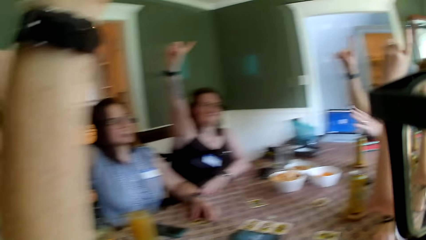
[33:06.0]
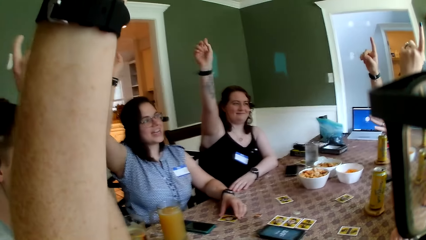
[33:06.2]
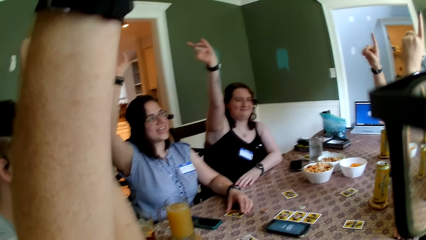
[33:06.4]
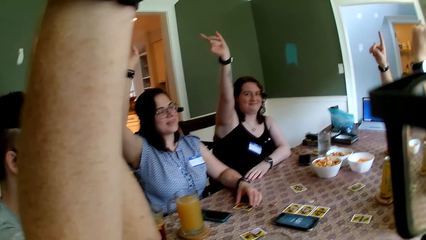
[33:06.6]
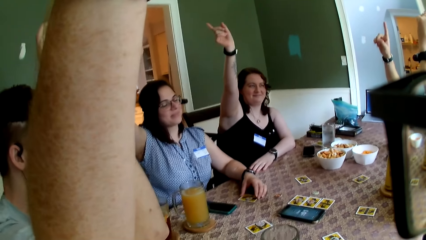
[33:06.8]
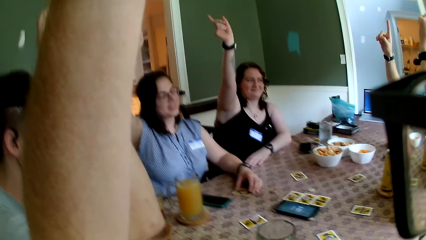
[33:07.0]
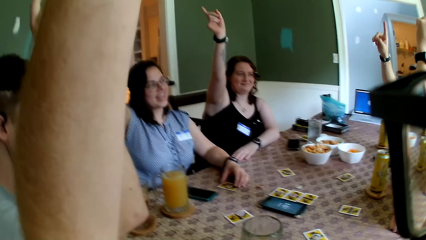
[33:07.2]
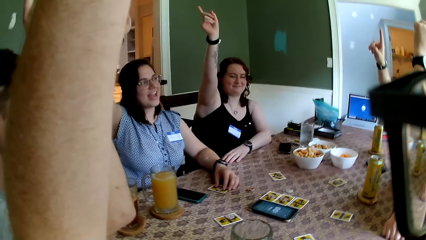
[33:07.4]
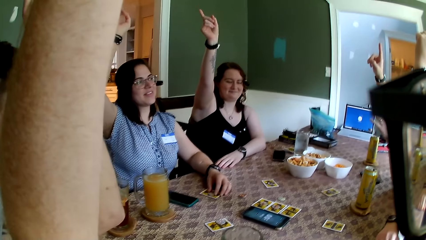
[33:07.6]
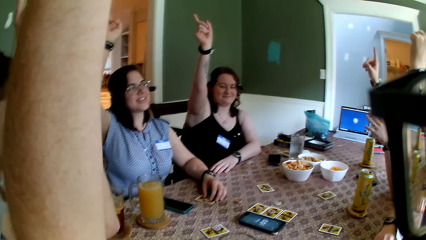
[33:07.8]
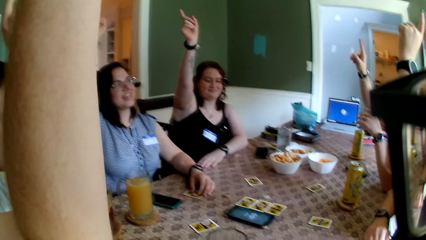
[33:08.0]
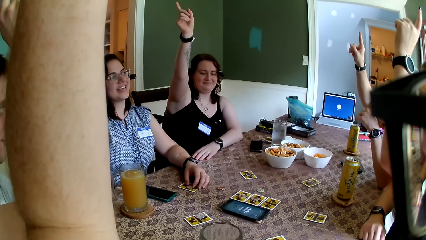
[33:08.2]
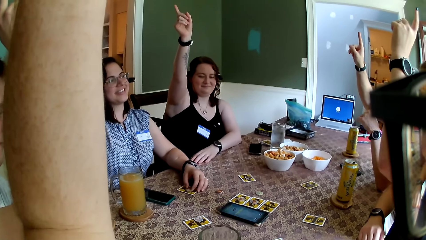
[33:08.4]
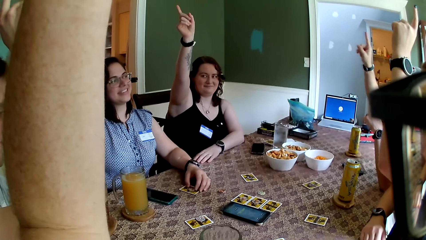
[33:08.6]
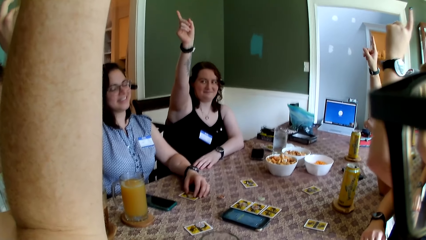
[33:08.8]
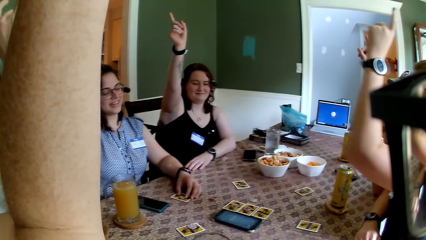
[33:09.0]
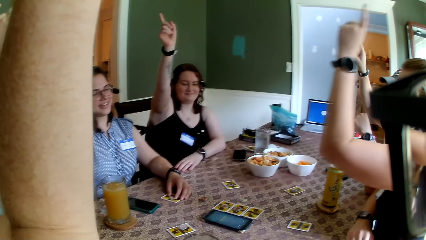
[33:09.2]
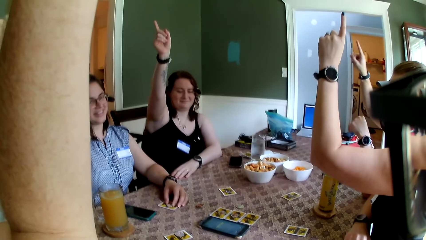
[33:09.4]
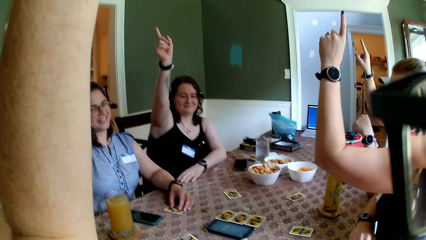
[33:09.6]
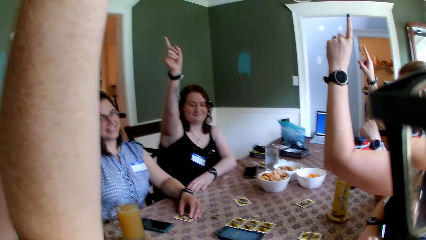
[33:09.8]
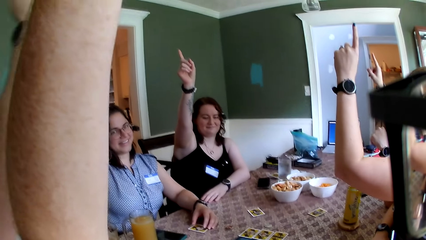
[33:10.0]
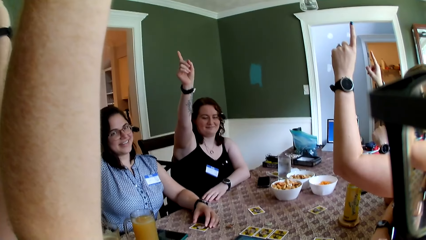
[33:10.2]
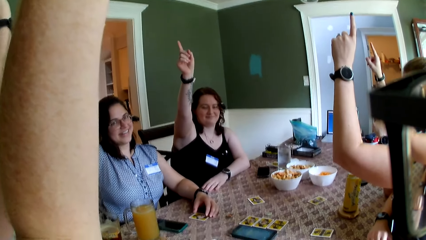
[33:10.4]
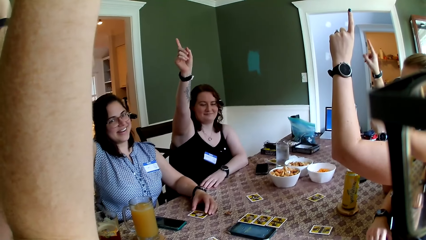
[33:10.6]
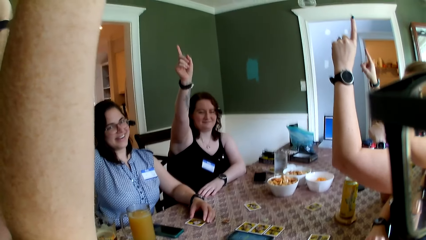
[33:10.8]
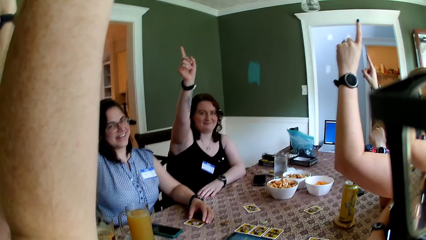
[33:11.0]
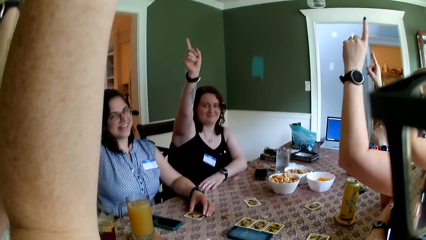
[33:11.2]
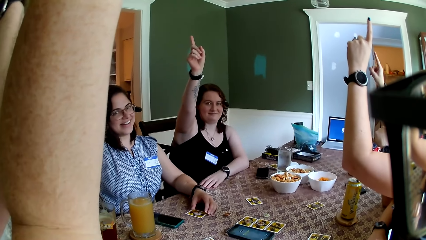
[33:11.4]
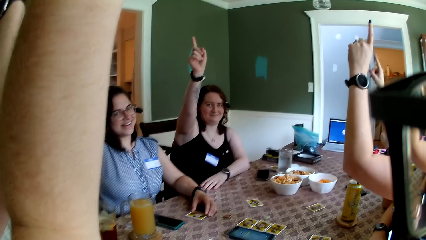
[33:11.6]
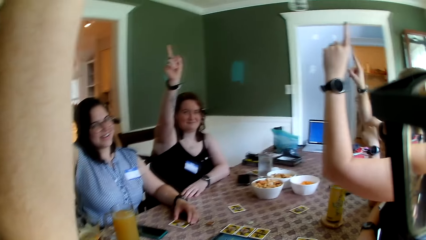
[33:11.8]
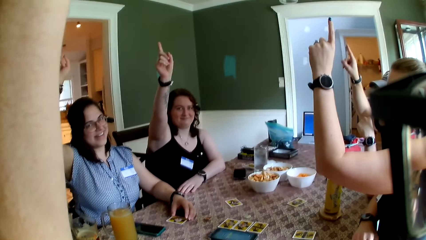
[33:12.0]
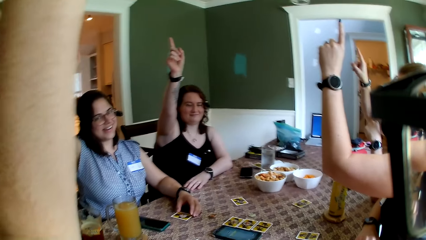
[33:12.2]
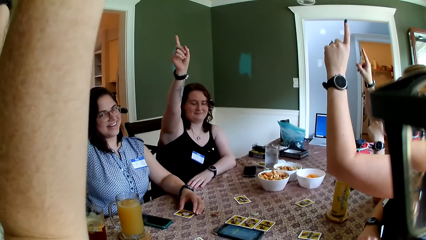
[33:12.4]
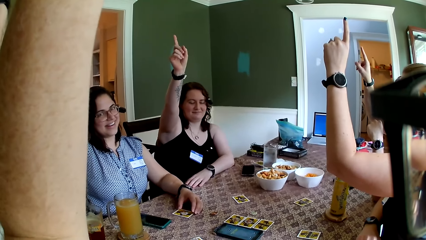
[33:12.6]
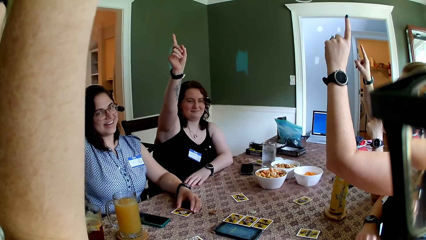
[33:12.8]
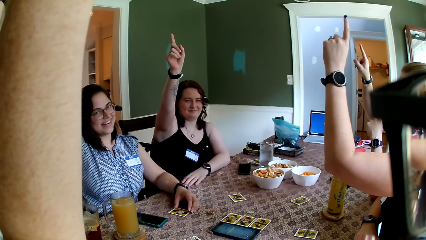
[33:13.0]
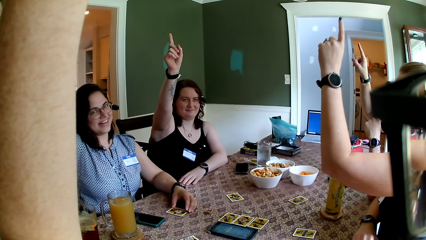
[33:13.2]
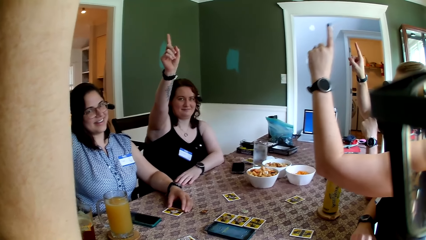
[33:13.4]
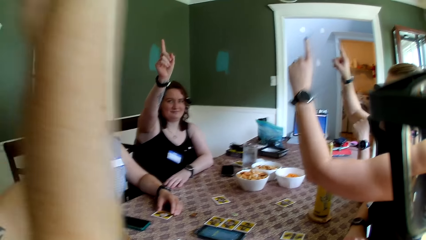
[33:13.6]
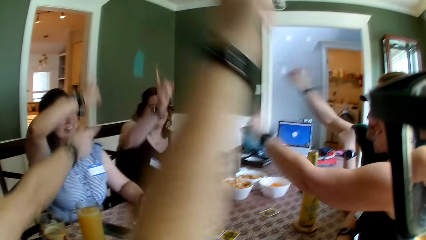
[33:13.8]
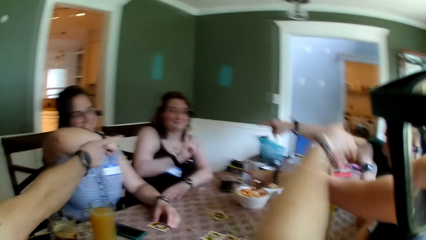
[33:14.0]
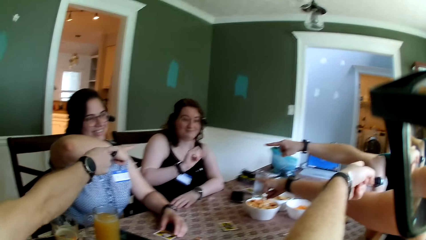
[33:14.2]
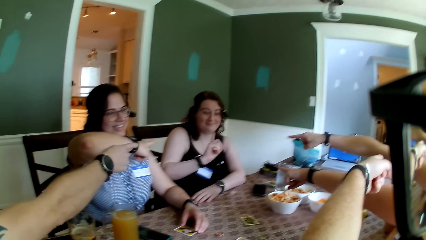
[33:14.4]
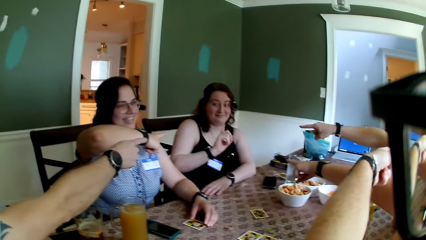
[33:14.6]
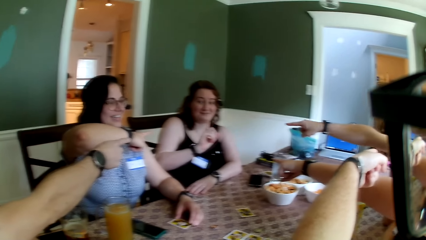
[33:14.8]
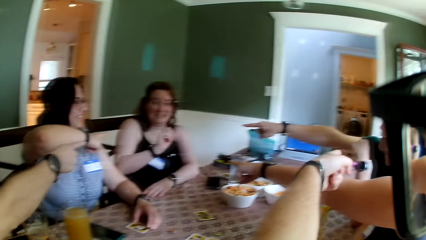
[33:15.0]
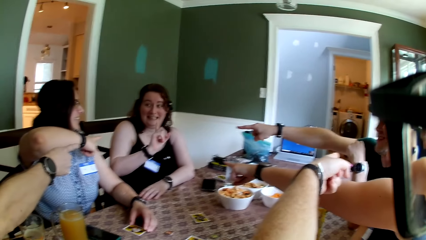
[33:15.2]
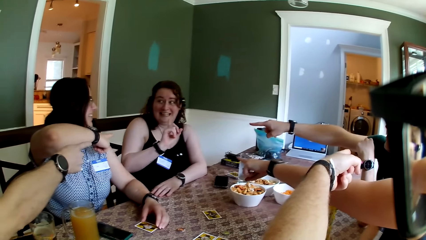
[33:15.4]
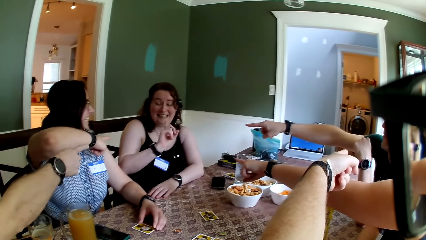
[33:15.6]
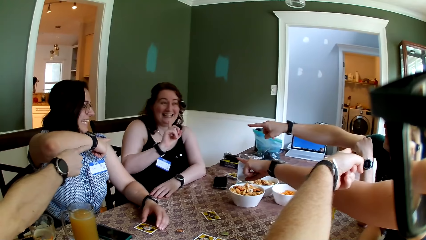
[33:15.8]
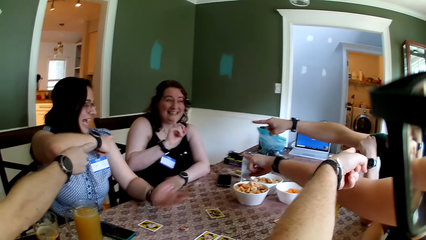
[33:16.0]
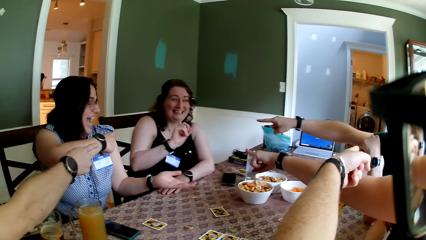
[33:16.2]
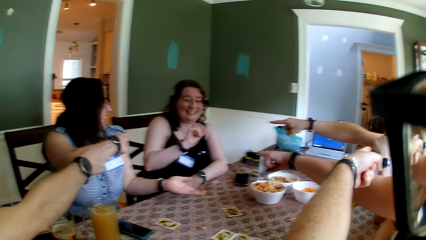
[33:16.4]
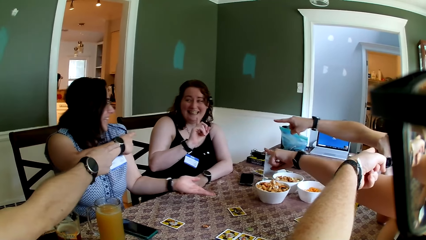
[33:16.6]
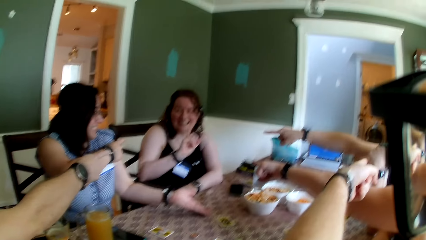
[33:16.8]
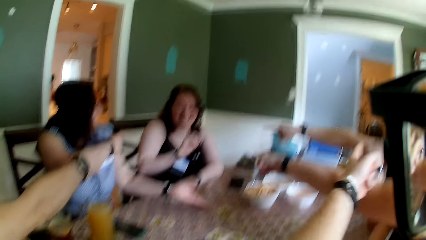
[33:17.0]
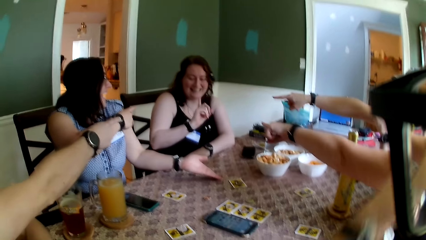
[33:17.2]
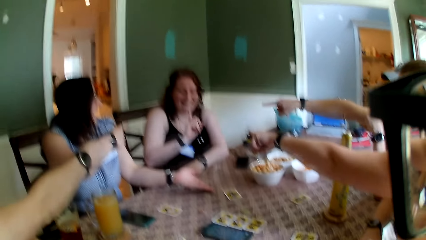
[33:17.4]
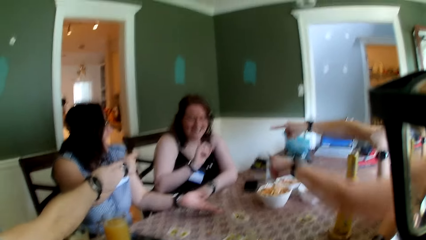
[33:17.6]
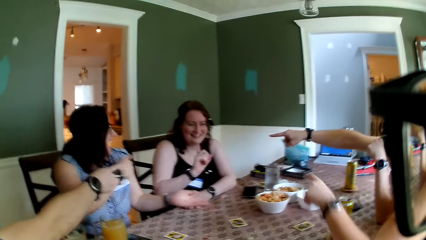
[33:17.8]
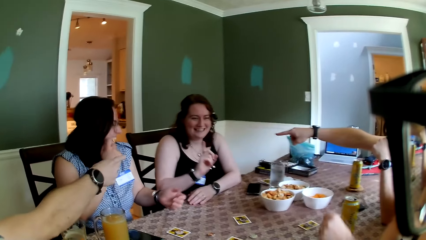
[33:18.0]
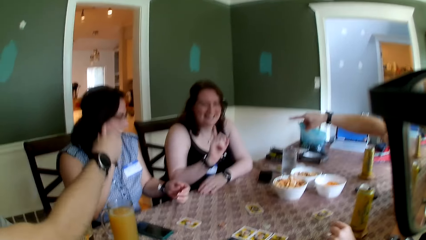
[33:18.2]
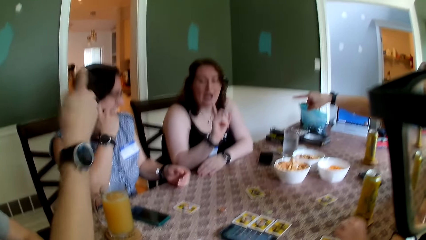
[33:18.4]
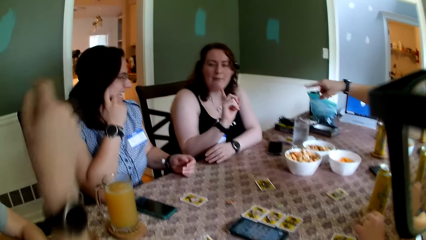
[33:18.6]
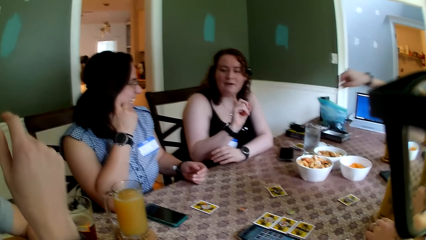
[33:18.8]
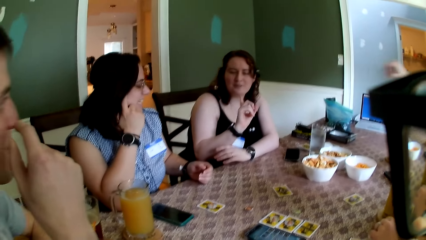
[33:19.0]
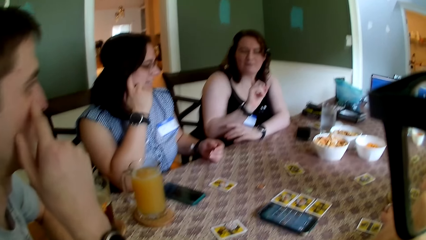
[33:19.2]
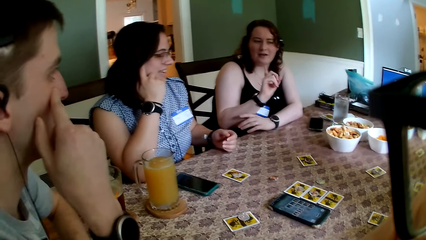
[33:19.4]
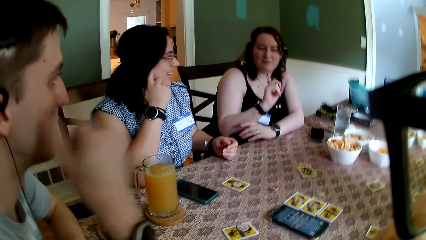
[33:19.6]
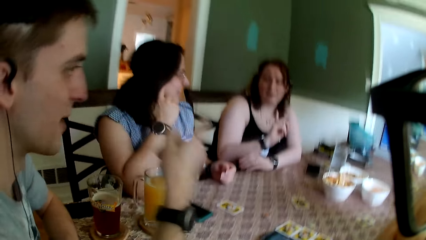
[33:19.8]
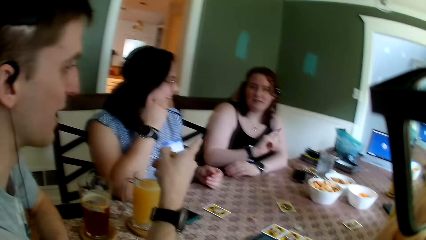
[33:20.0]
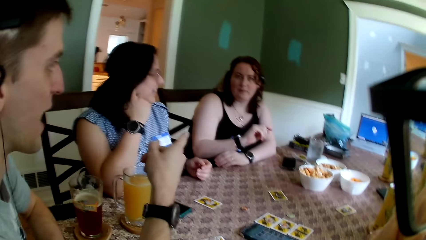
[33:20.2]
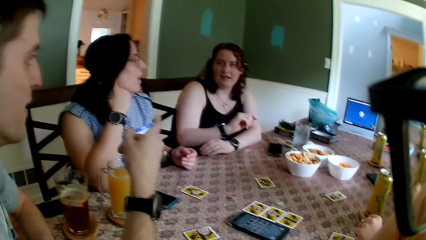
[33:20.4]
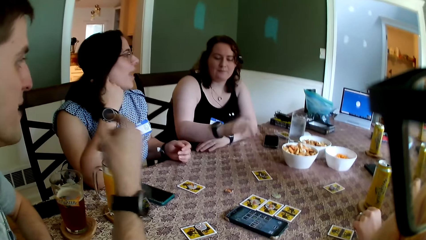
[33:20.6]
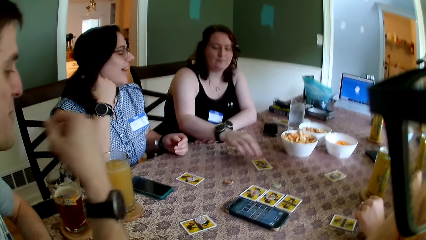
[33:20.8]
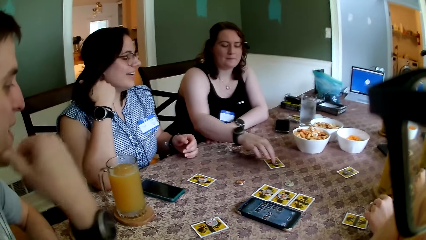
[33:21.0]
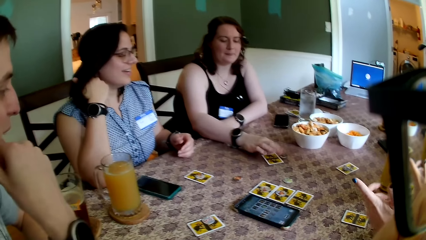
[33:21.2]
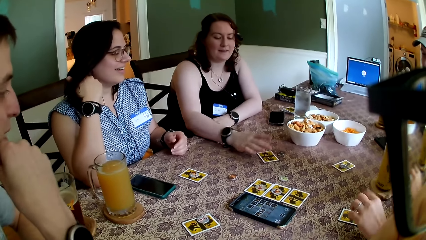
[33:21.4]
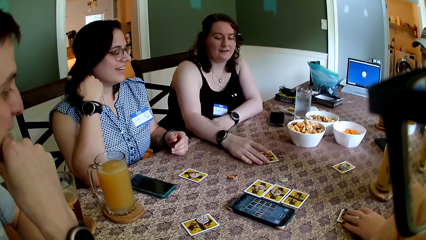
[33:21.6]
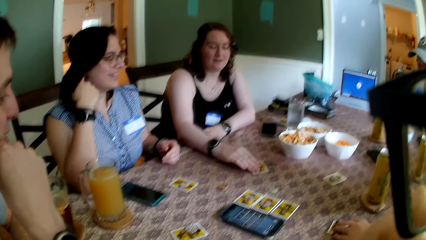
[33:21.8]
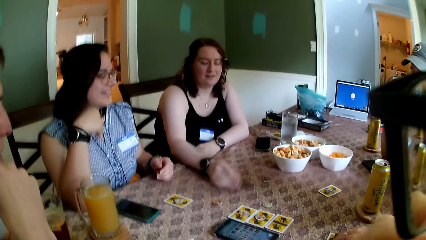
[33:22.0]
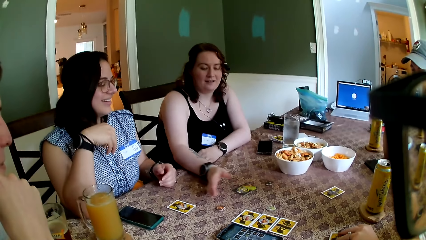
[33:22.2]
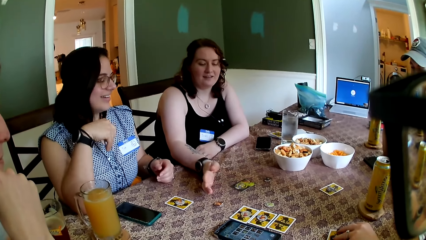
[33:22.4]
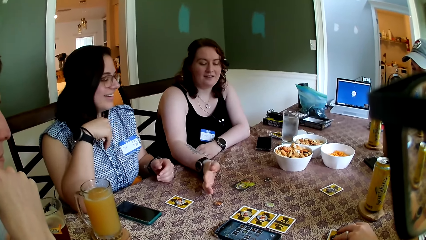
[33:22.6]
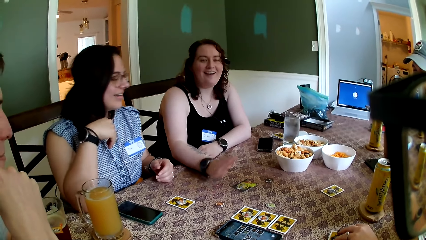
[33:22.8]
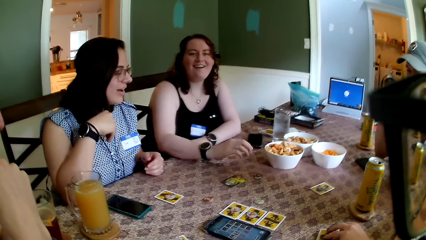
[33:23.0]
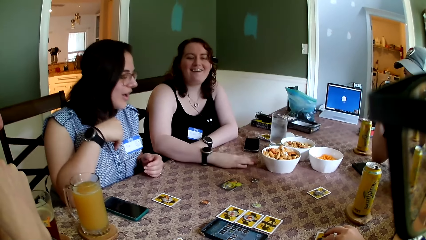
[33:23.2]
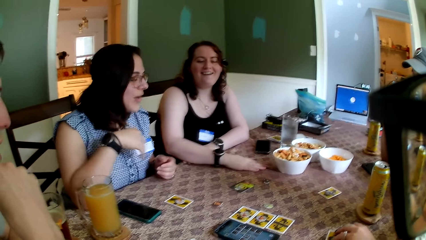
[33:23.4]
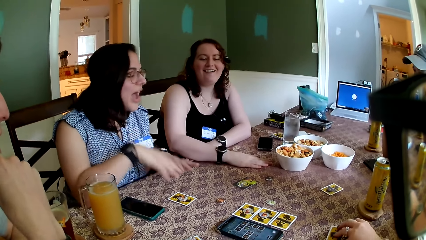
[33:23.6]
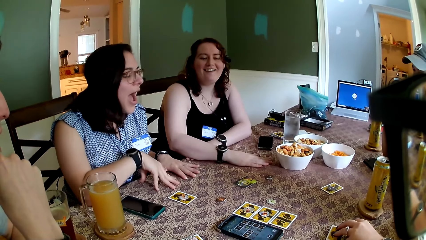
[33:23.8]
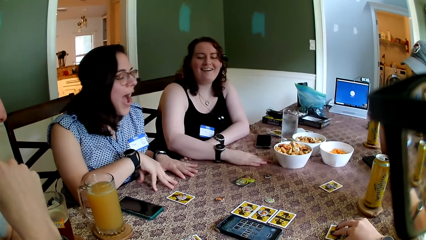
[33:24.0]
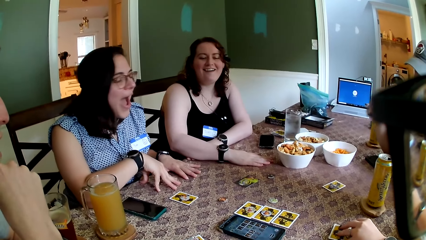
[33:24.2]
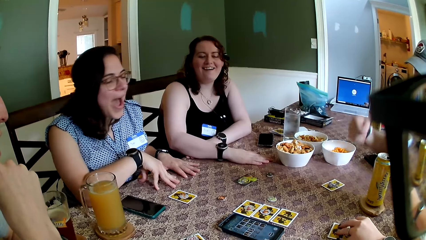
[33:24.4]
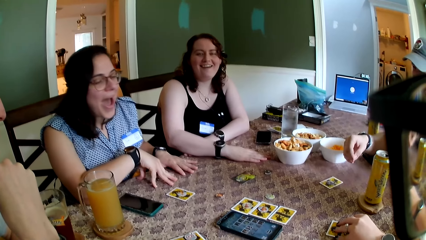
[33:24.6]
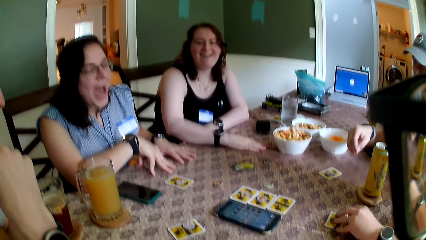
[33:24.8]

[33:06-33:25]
A woman converses with a man. Another woman places her right hand on the table. A third woman flips the card on the table with her right hand. A fourth woman touches the card on the table with her left hand.
